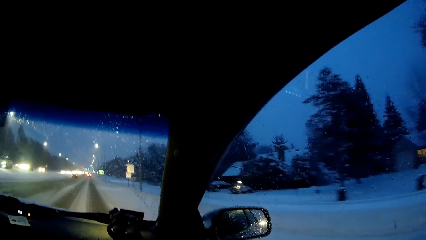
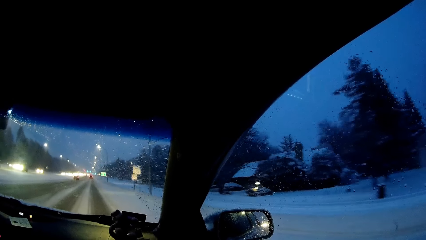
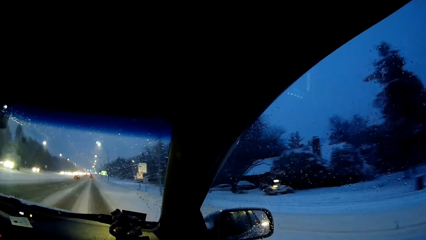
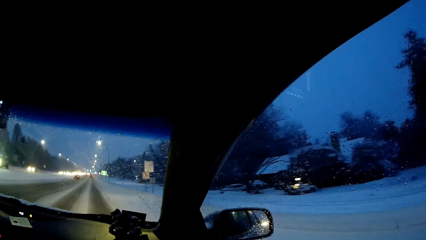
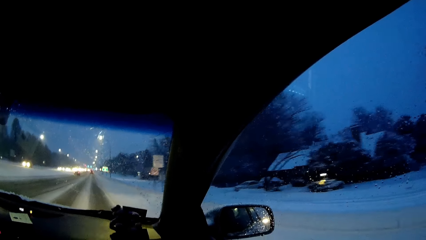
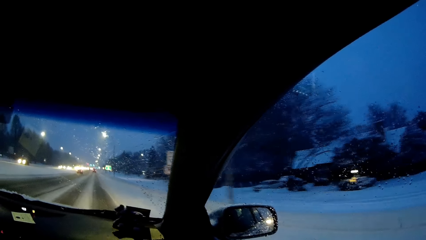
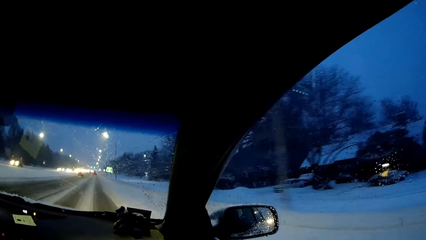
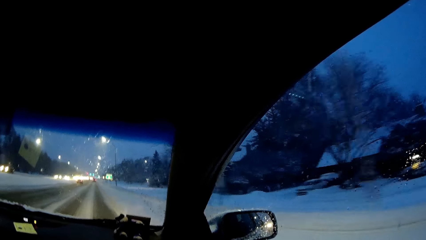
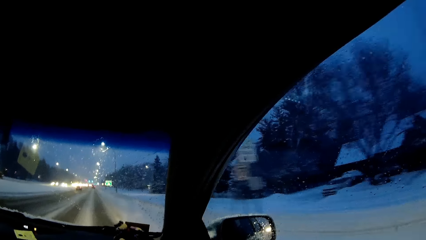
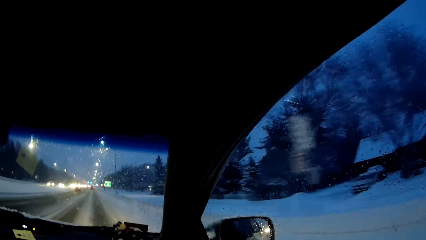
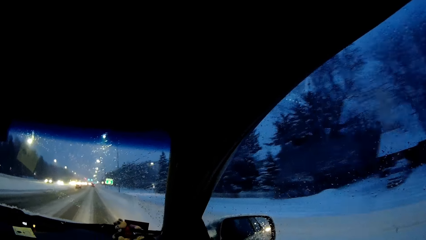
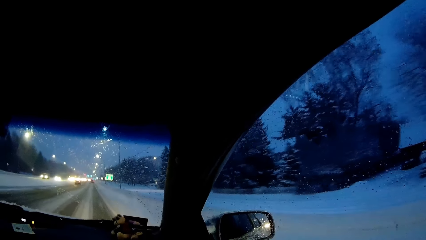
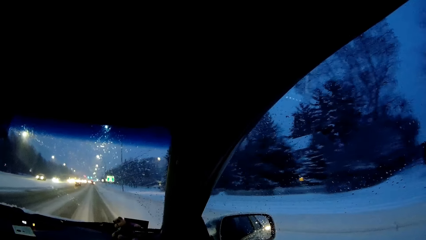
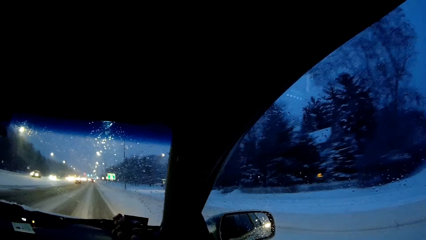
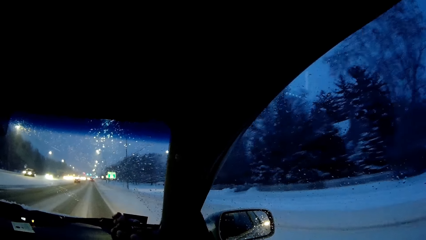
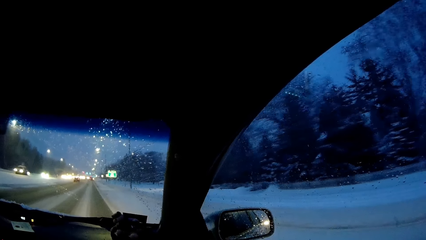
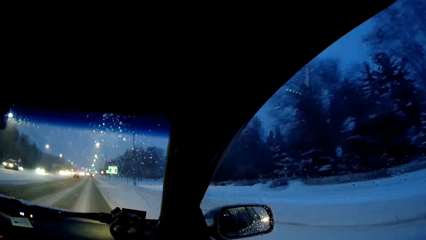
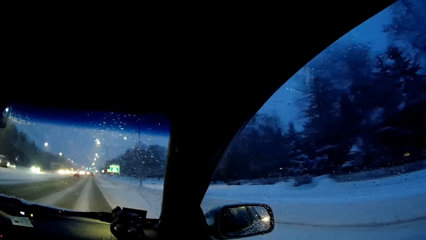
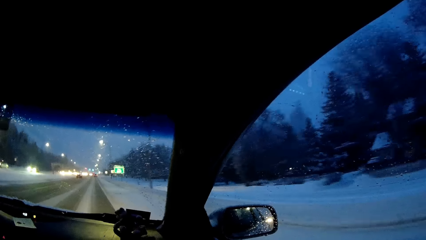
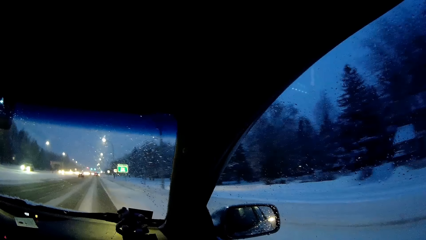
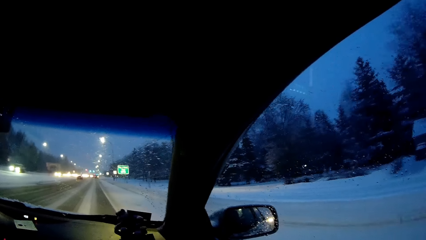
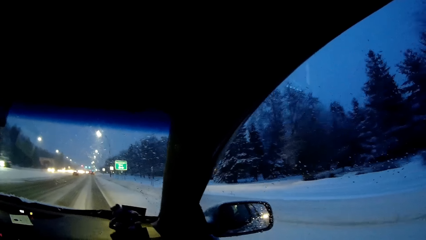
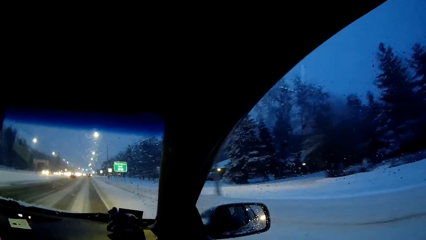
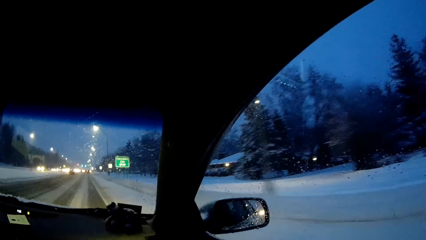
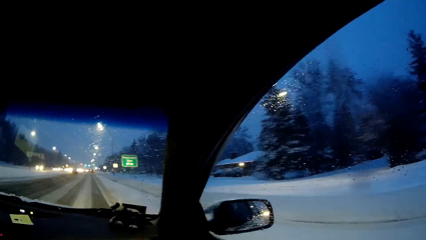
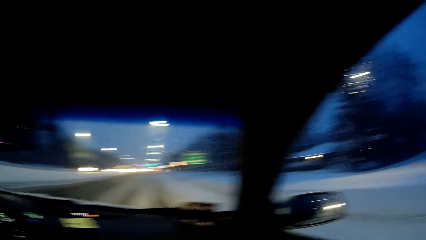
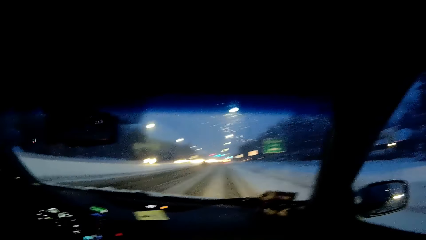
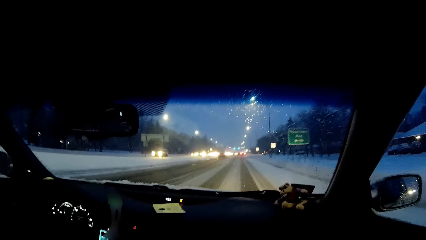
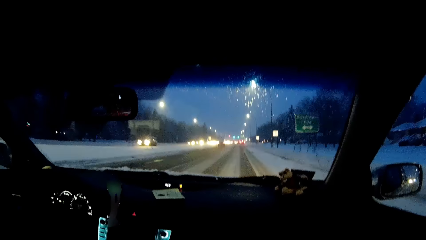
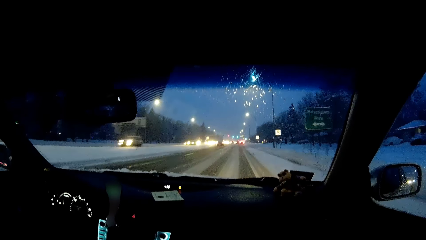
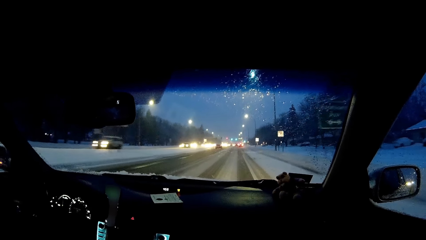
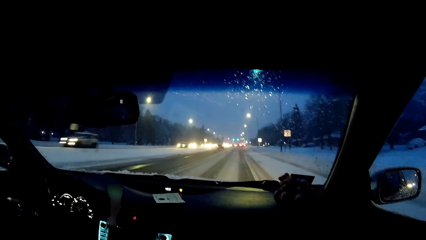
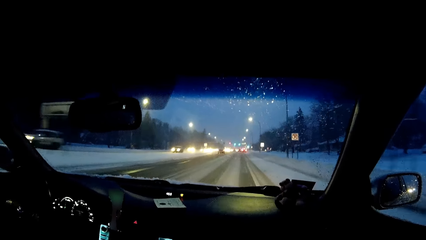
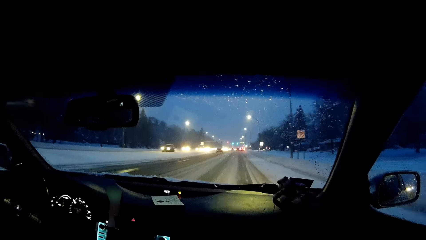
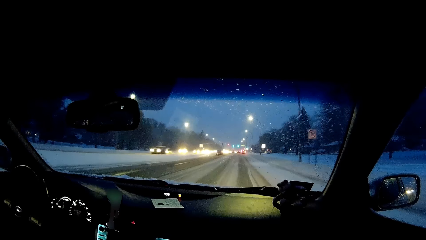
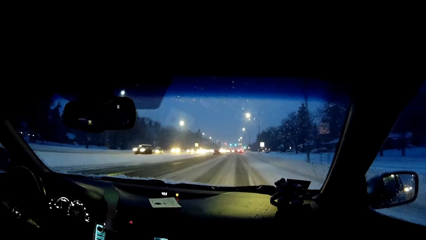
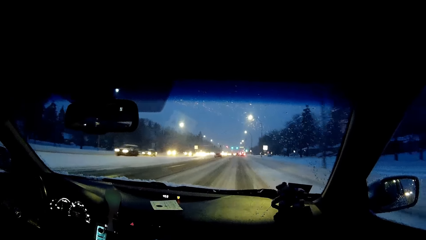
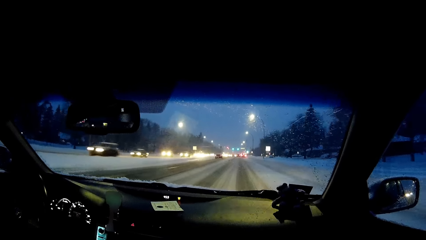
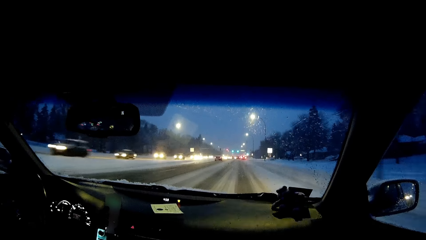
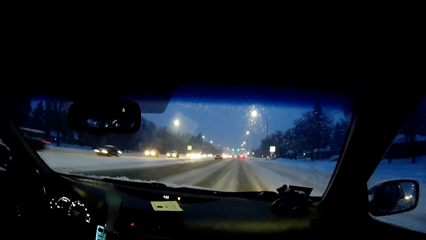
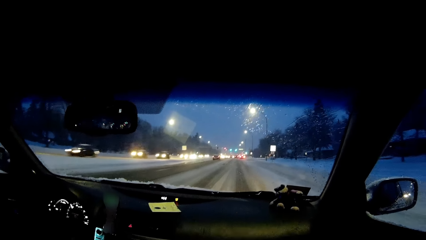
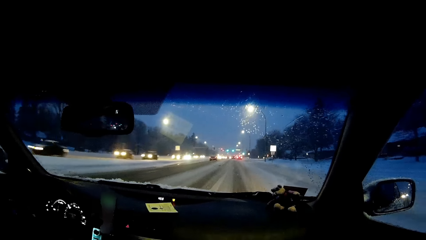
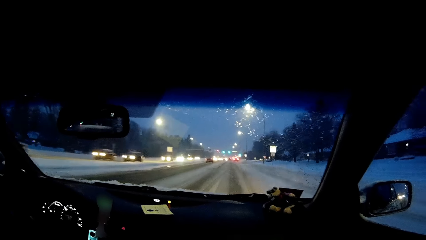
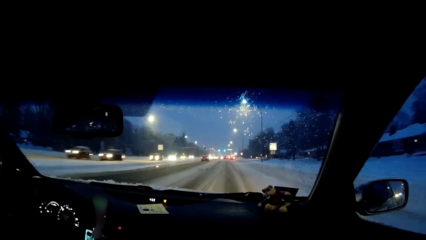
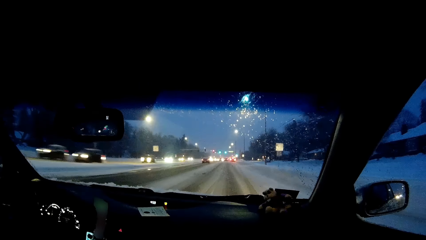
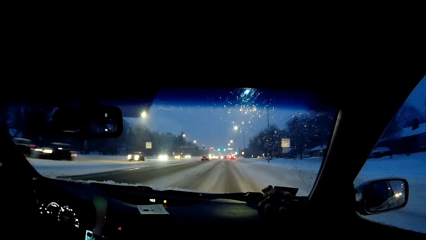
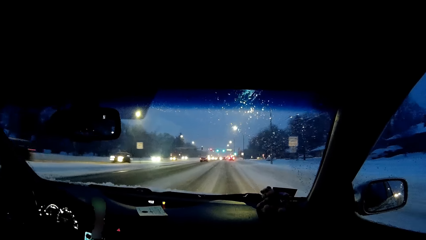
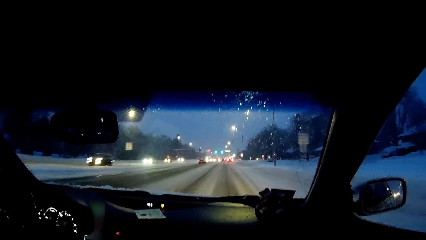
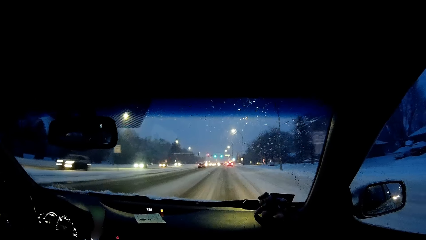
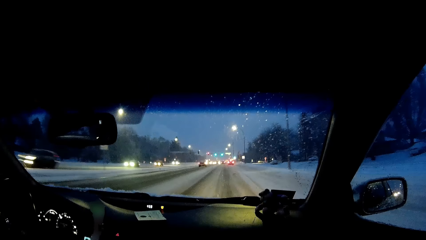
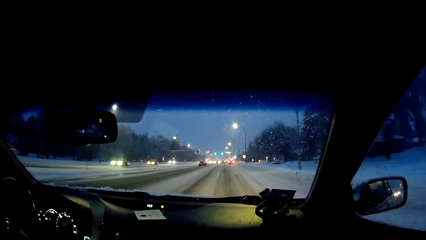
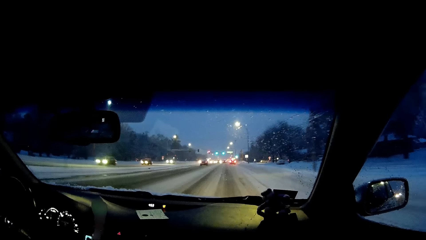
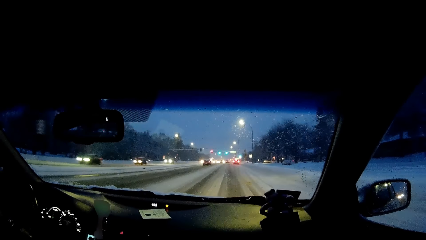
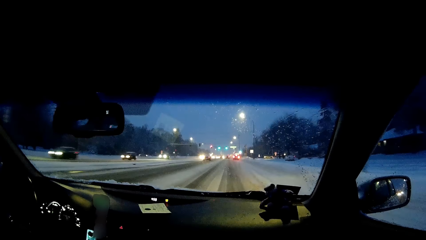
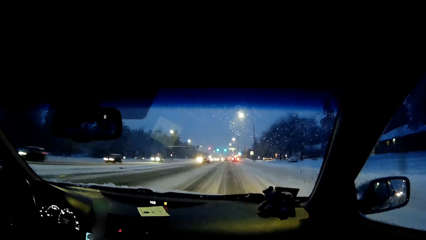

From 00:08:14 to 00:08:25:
The camera wearer looks at the windscreen.

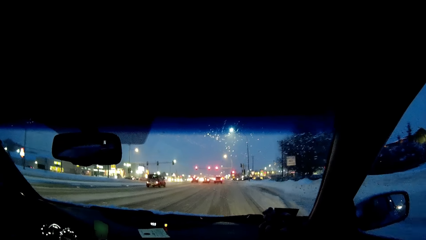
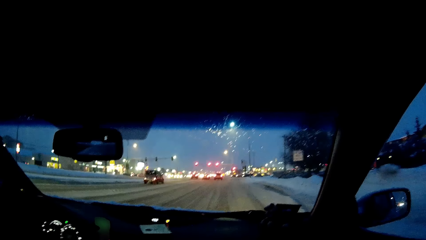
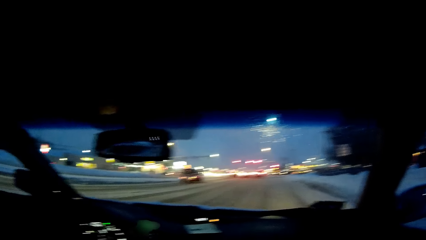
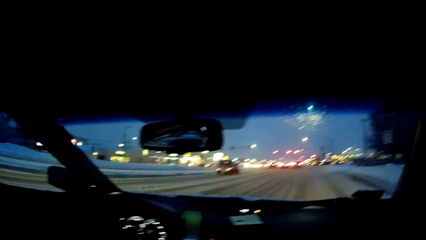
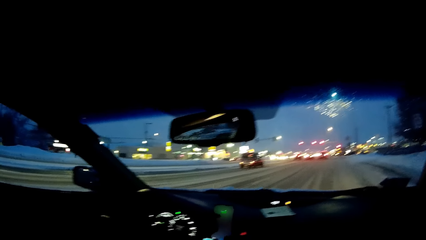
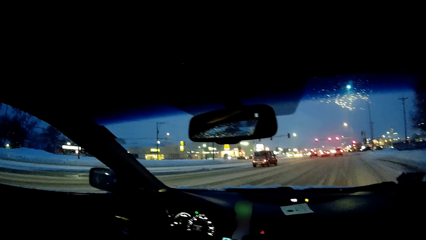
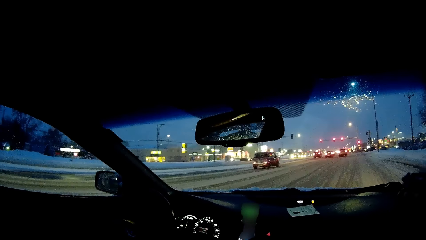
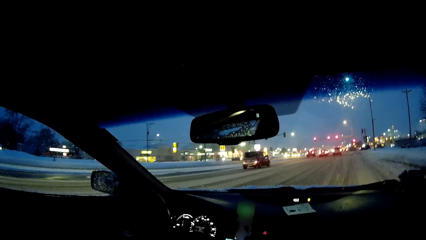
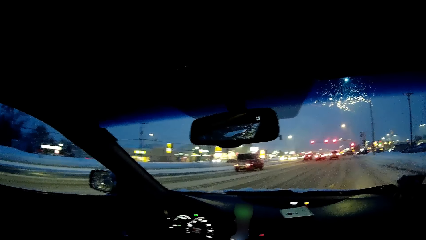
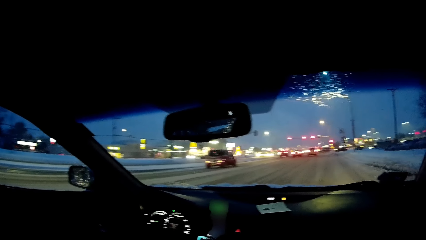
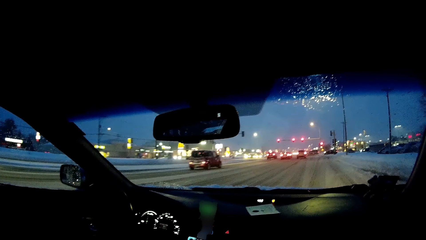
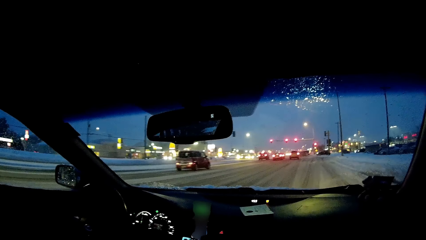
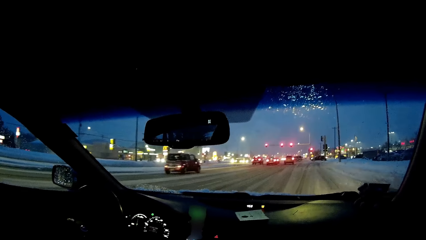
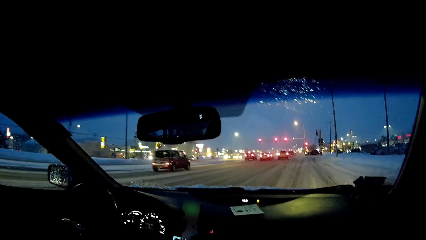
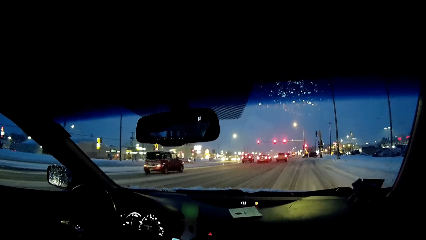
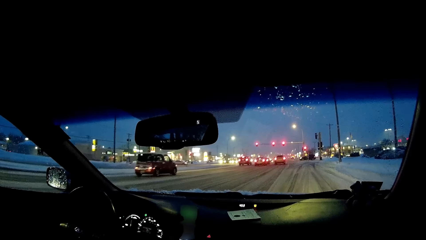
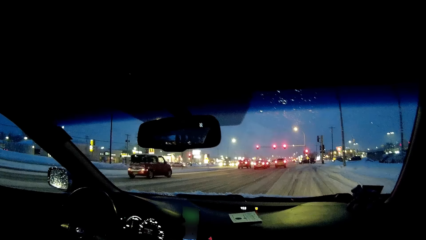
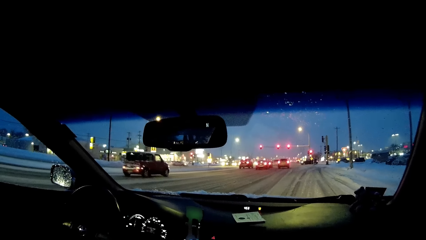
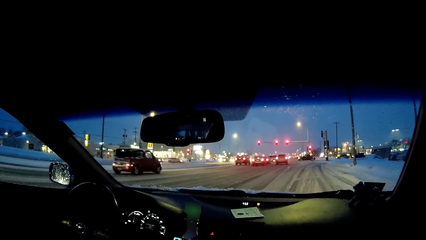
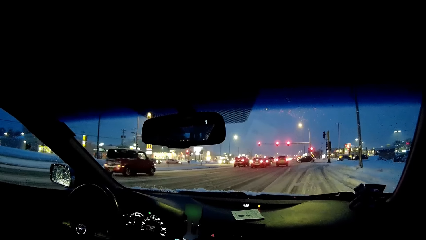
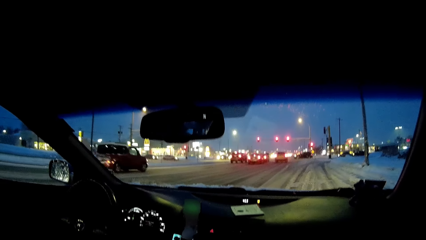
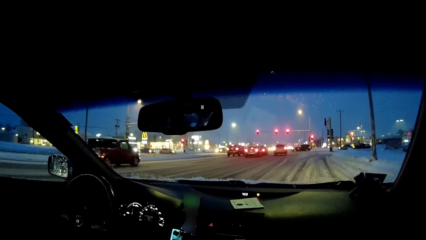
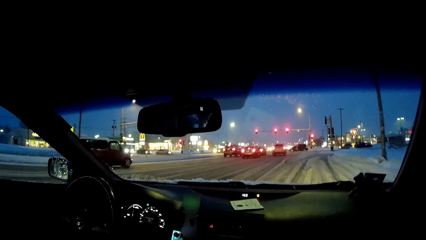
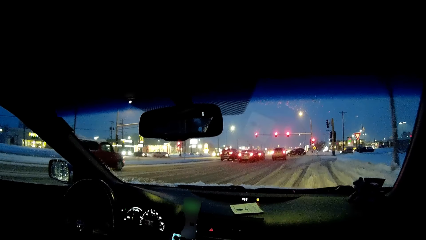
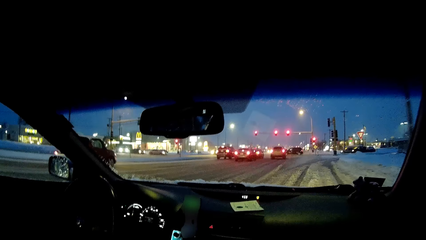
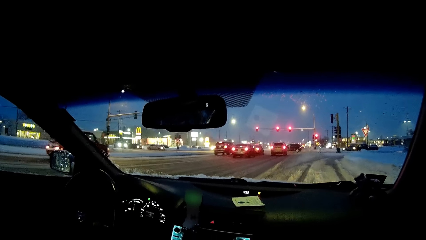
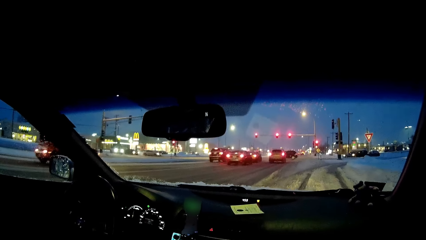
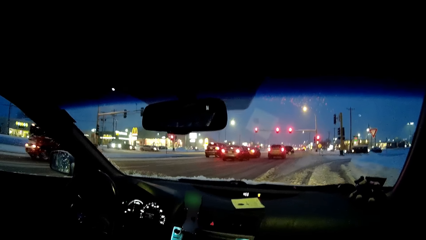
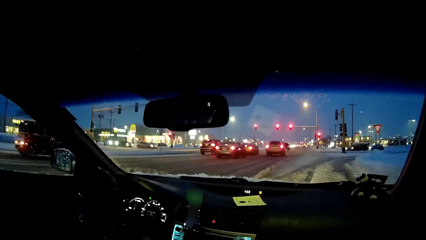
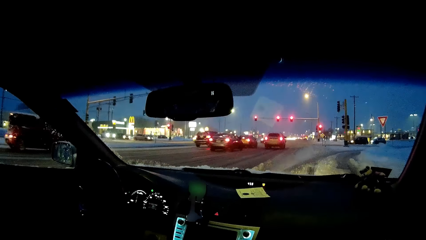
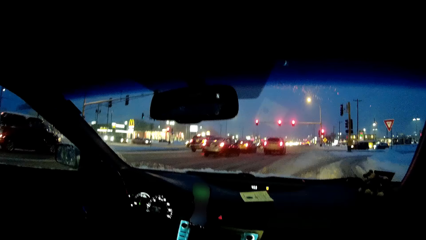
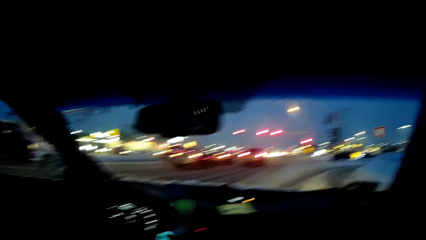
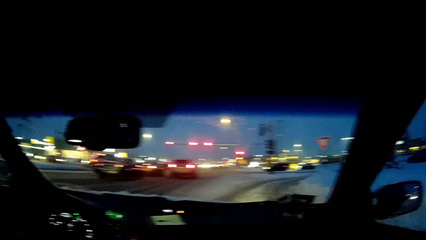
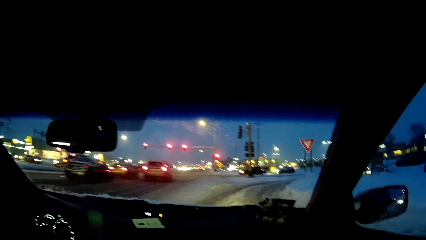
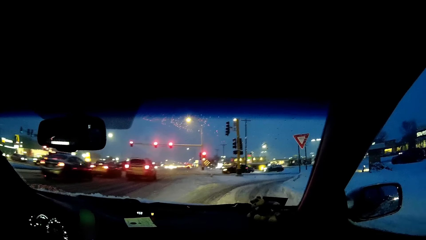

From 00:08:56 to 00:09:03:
The camera wearer looks at the windscreen.
